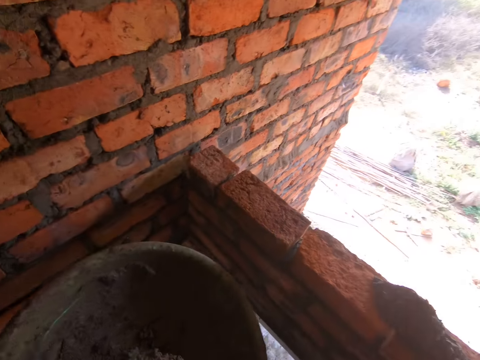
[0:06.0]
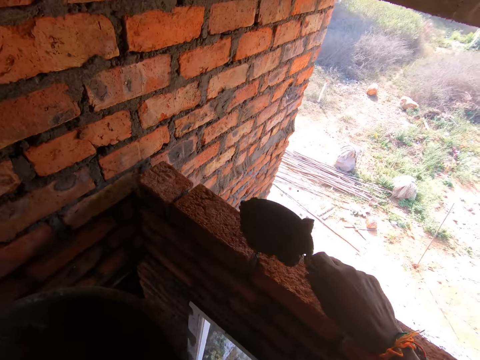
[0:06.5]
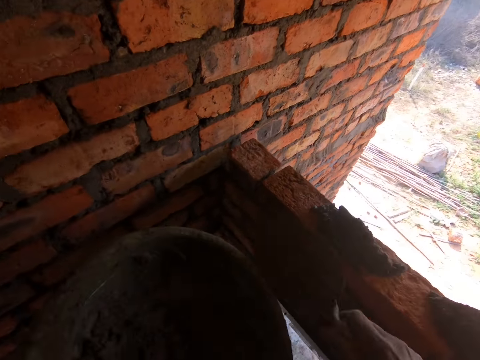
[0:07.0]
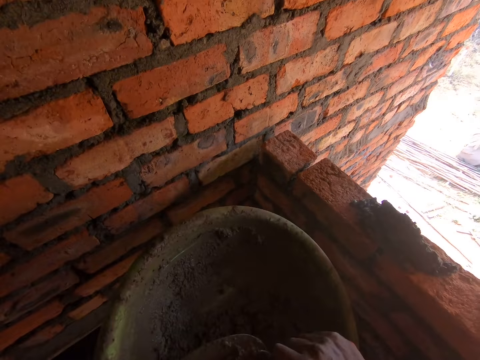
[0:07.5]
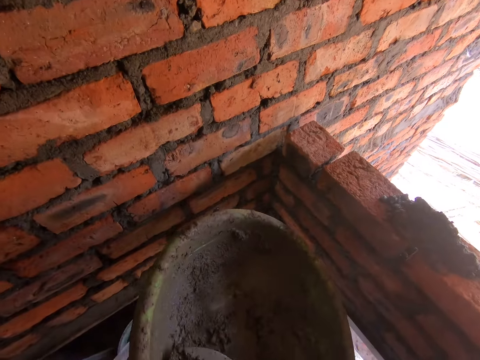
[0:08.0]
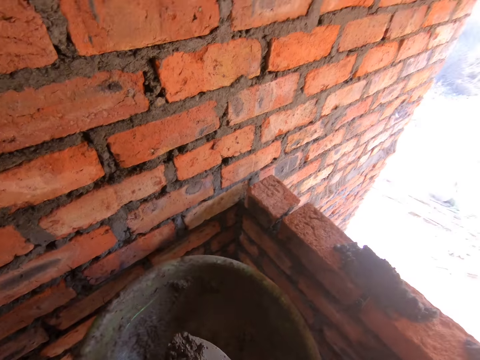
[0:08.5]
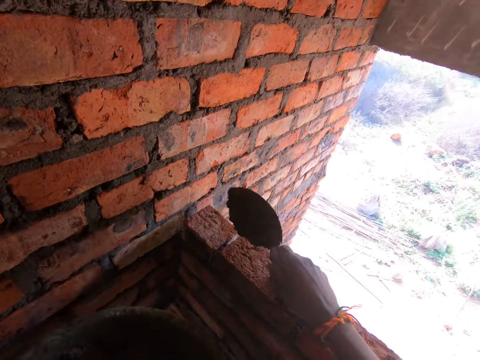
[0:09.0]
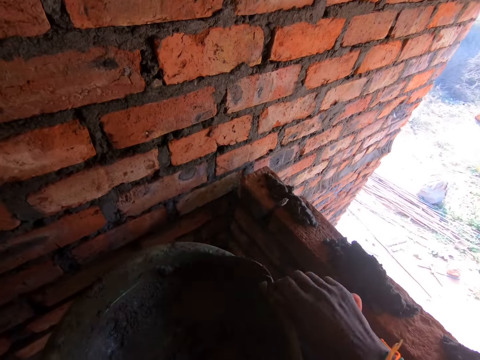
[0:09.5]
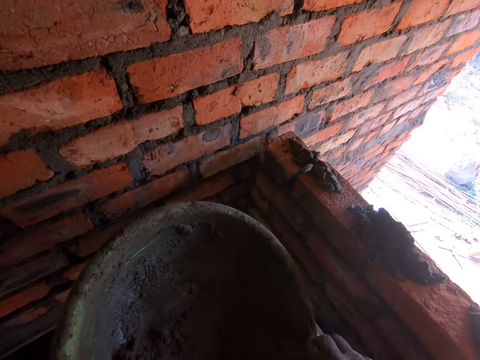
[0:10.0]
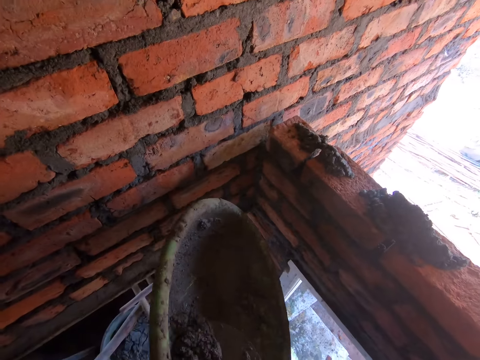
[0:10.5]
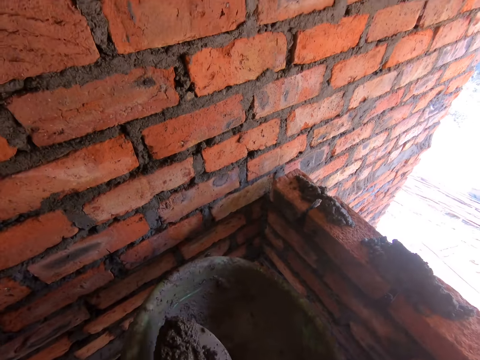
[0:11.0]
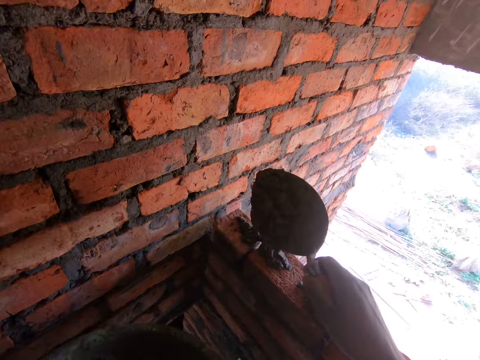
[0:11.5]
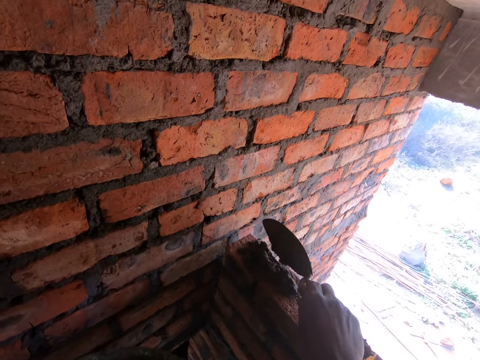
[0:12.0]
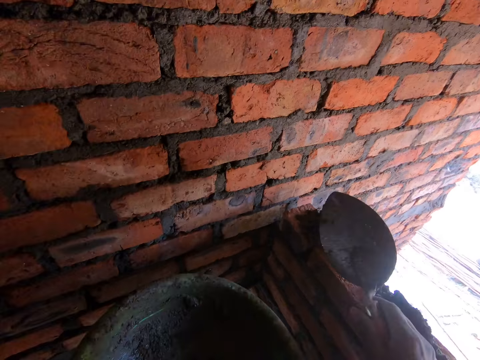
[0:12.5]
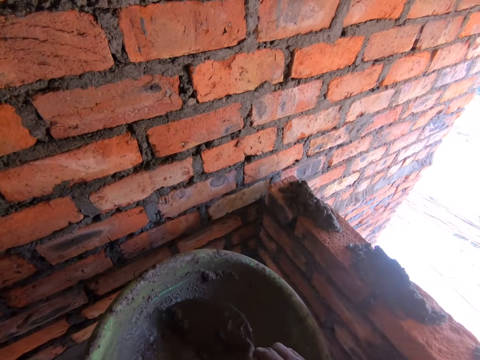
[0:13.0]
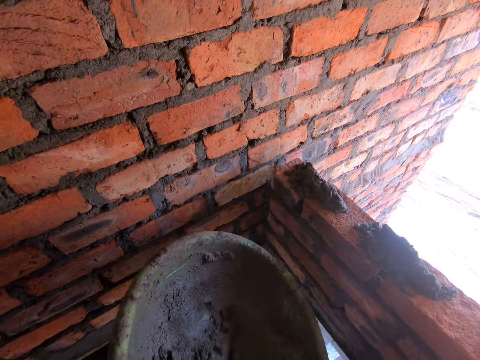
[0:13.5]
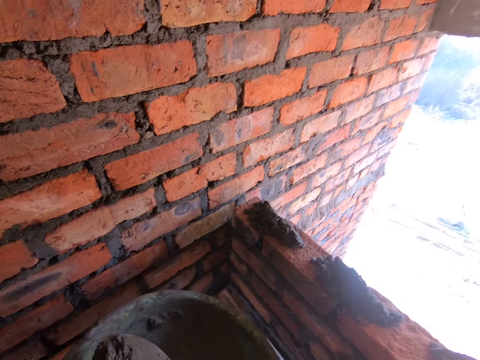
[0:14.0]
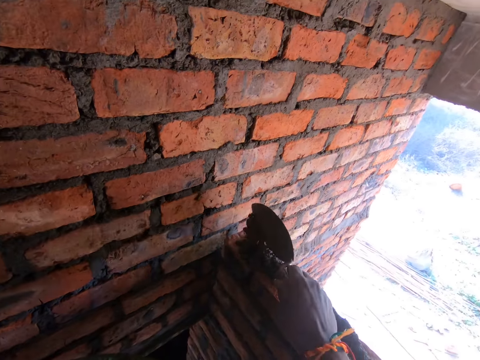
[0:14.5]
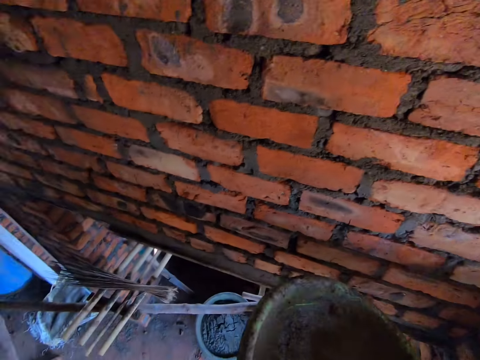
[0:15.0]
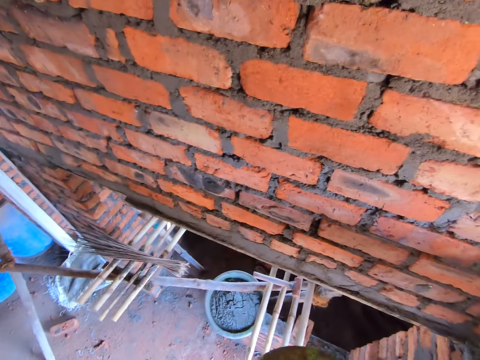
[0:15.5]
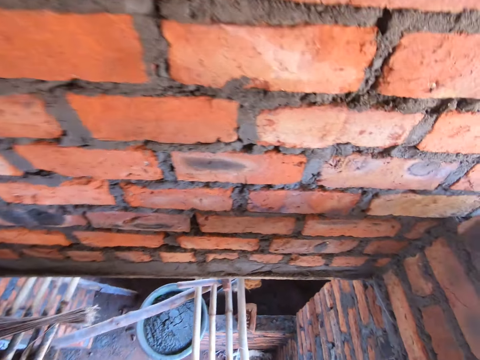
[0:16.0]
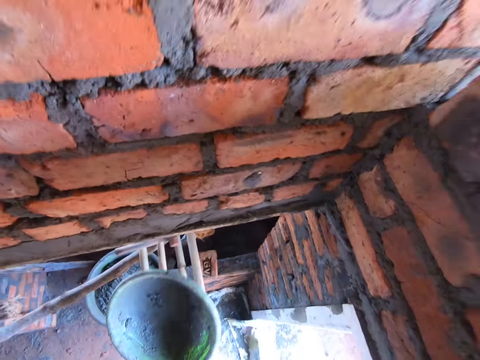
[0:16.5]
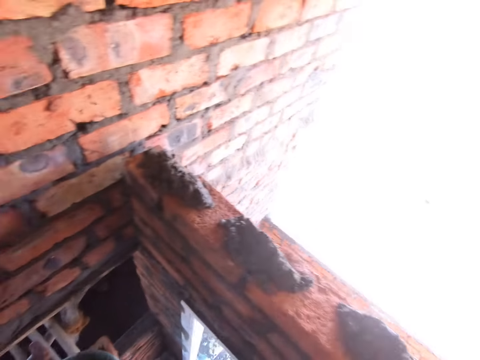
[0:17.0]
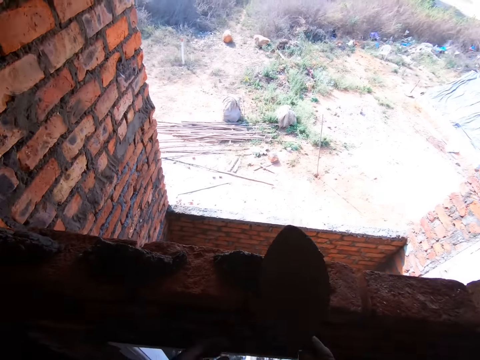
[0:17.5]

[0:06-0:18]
The camera wearer scoops the mortar with the trowel. They pour the mortar on the wall. They scoop the mortar with the trowel. They pour the mortar on the wall. They scoop the mortar with the trowel. They pour the mortar on the wall. They scoop the mortar with the trowel. They pour the mortar on the wall. They stare at the wall. They drop the mortar pan.

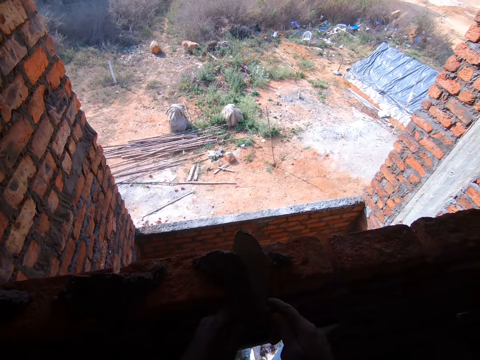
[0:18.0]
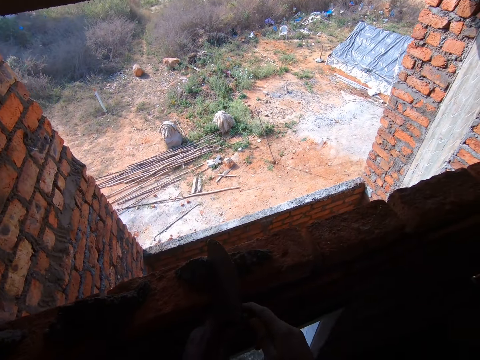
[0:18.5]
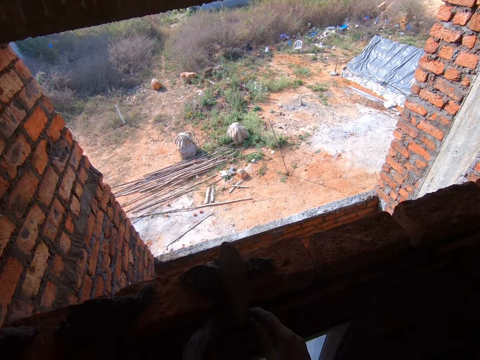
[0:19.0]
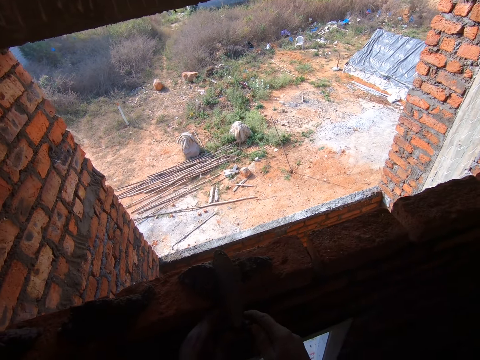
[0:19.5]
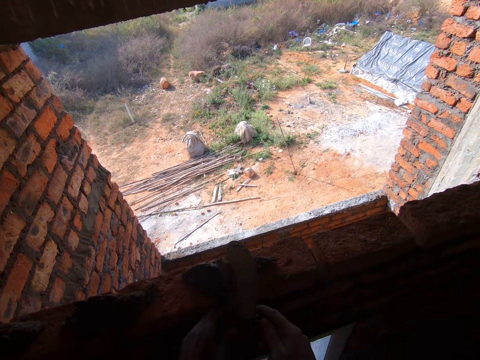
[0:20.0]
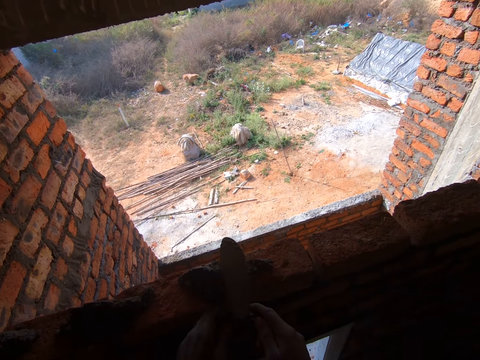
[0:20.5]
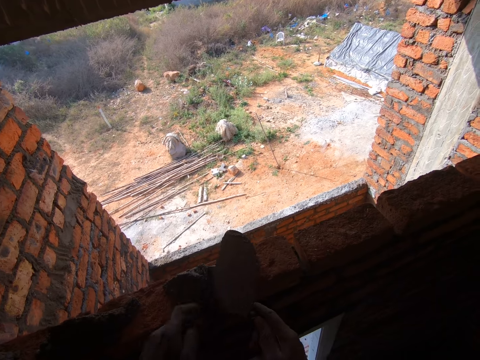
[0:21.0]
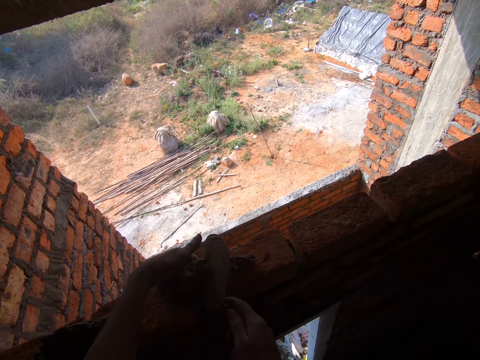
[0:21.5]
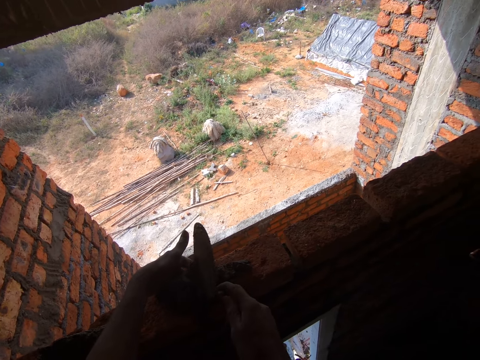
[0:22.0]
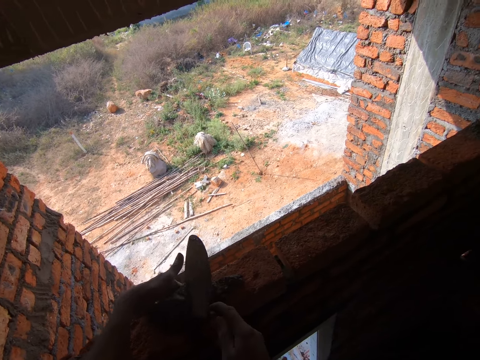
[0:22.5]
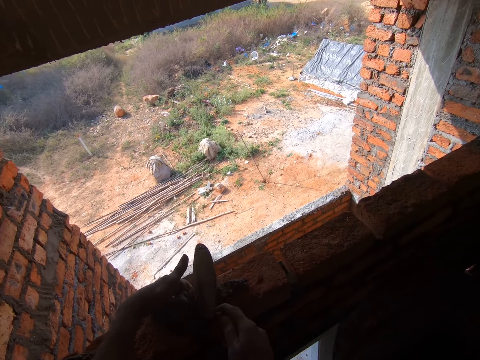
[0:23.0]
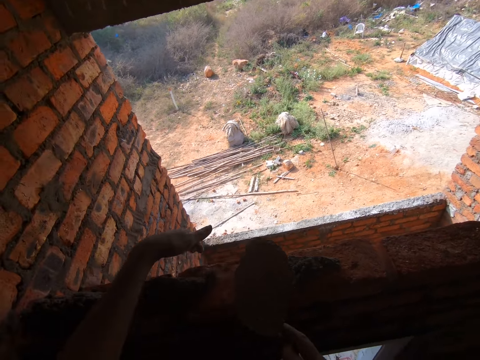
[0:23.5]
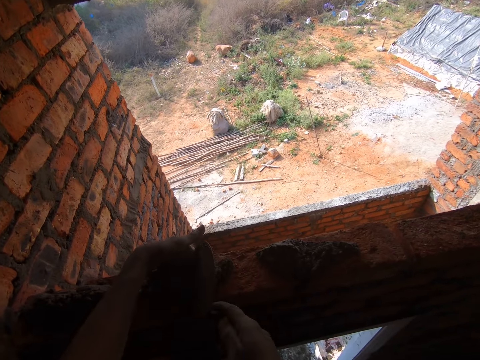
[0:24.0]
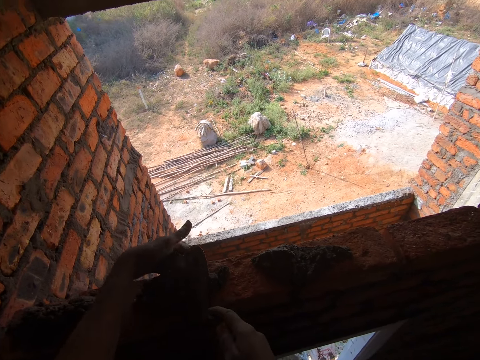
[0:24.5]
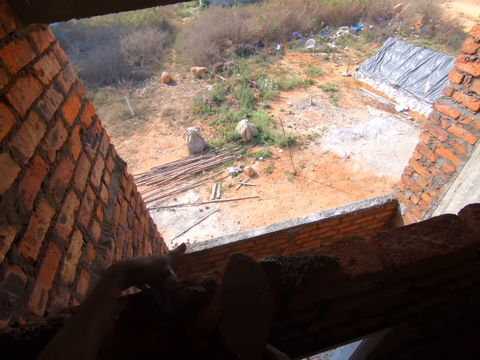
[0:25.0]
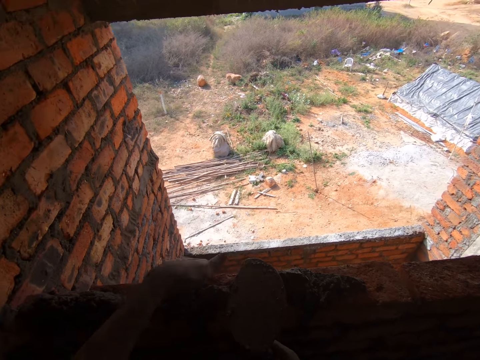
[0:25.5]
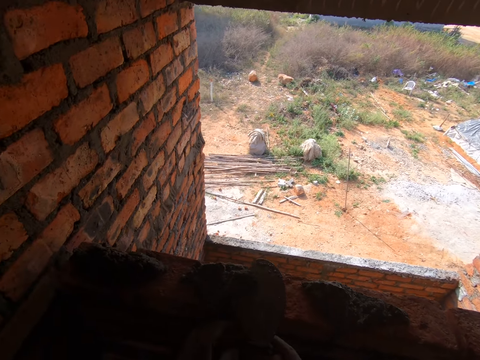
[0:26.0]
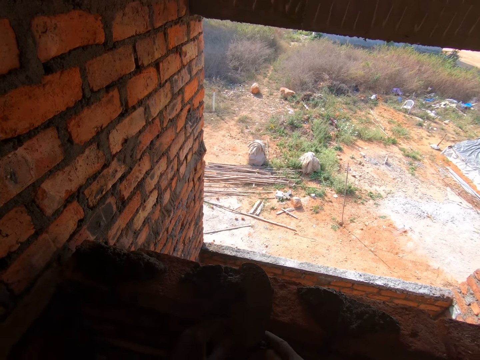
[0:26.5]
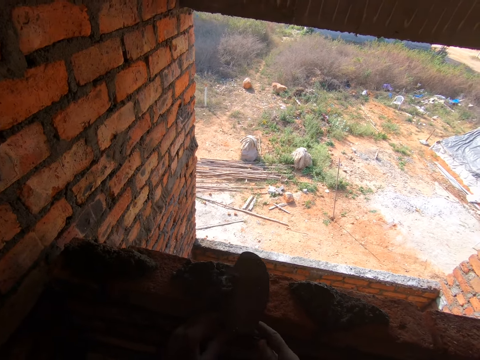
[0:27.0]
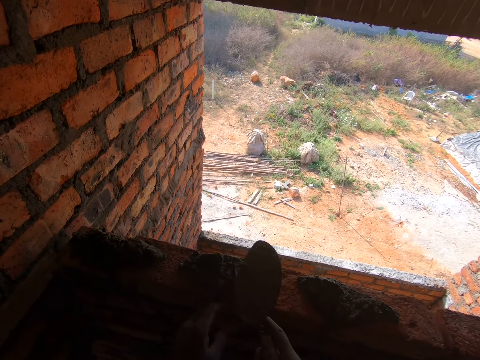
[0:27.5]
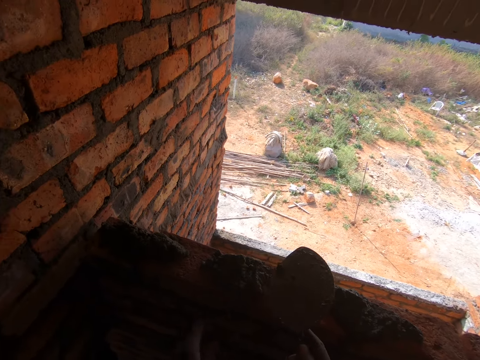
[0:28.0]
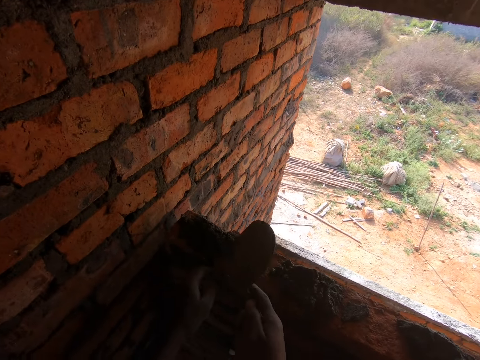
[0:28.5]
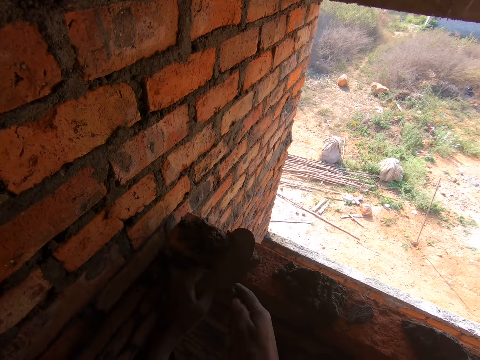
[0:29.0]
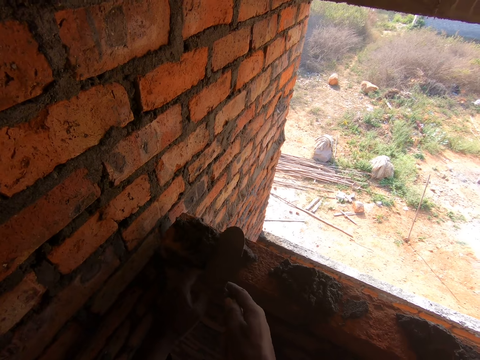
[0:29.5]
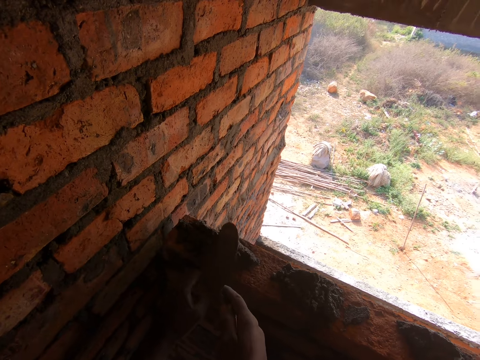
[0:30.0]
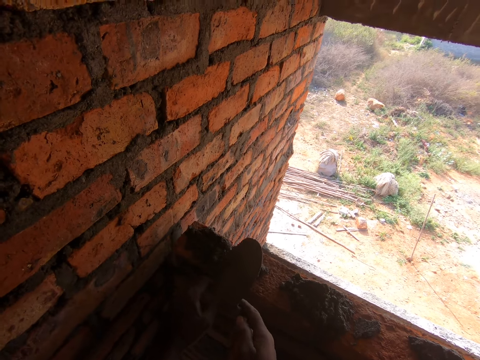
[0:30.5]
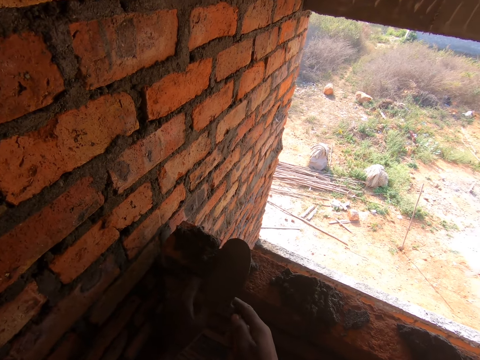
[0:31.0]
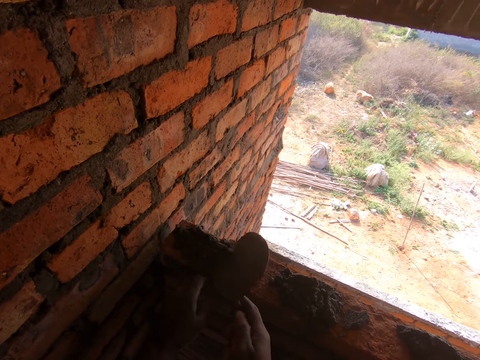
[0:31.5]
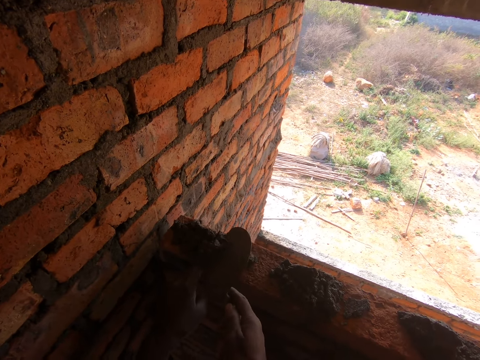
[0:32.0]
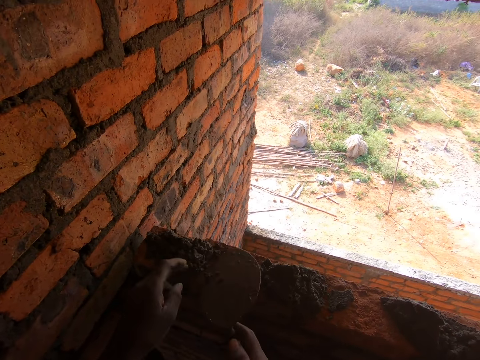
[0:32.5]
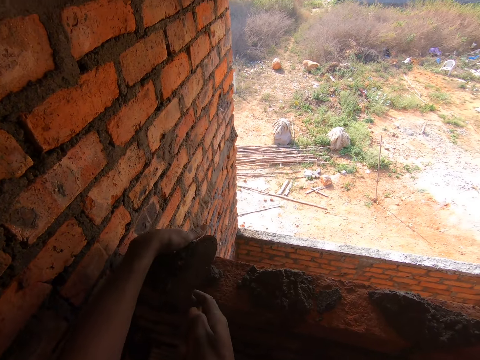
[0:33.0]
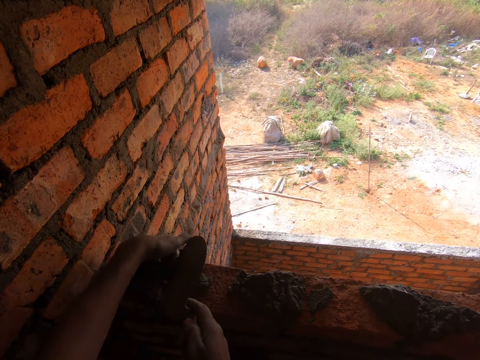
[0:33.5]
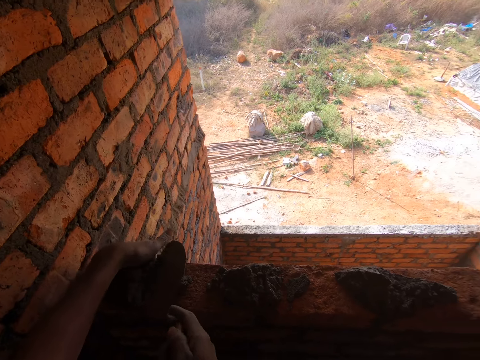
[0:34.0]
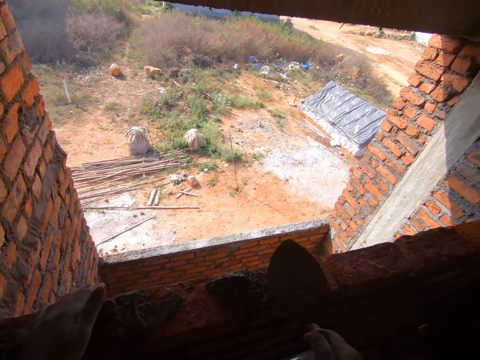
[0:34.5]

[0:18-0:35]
The camera wearer forces the mortar between the bricks with the trowel. They move the hand. They touch the mortar with the left hand. They press the mortar between the bricks. They move the hand. They force the mortar between the bricks with the trowel. They move the hand. They press the mortar between the bricks.
